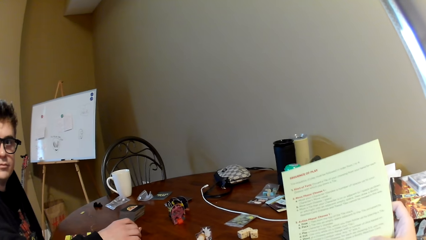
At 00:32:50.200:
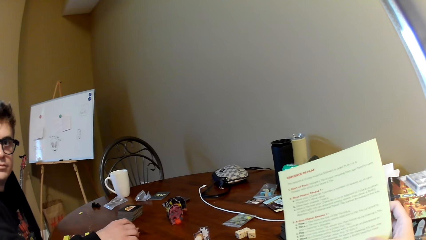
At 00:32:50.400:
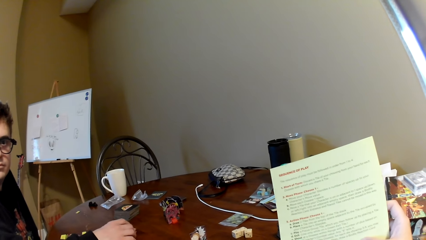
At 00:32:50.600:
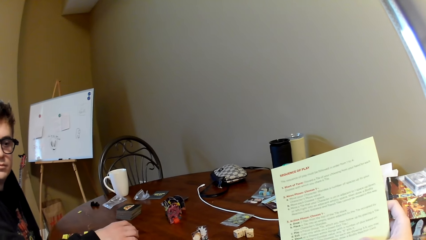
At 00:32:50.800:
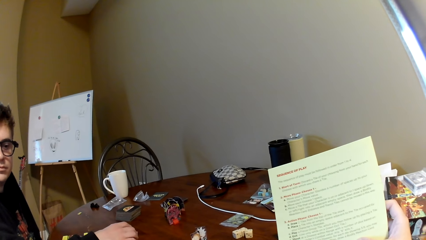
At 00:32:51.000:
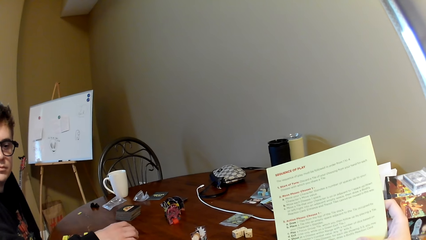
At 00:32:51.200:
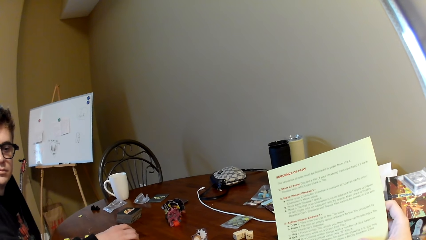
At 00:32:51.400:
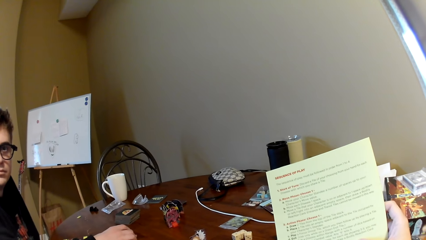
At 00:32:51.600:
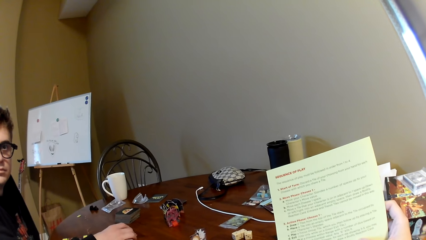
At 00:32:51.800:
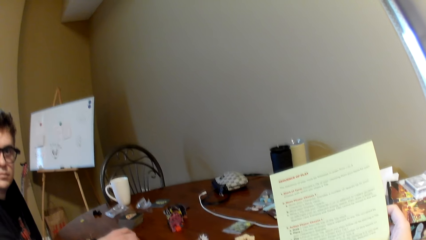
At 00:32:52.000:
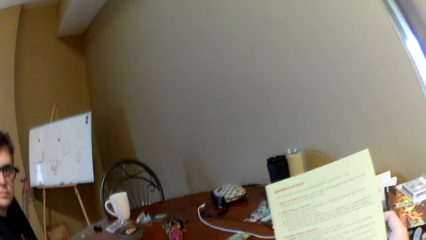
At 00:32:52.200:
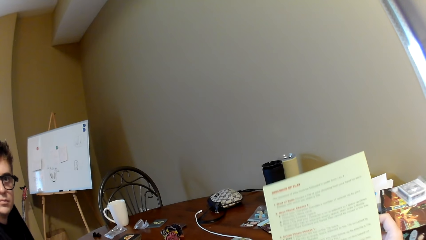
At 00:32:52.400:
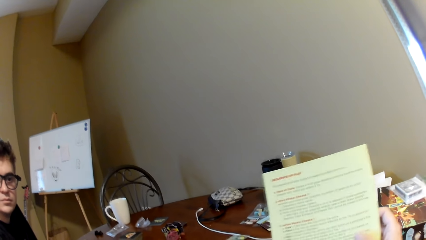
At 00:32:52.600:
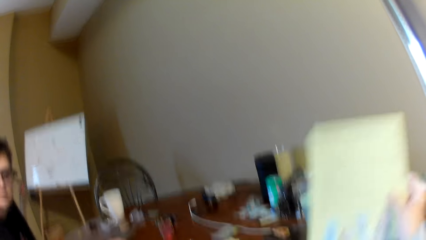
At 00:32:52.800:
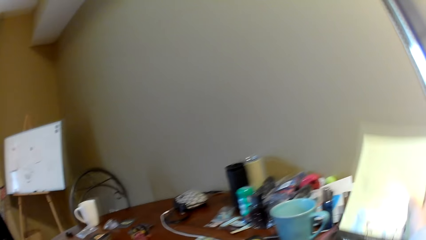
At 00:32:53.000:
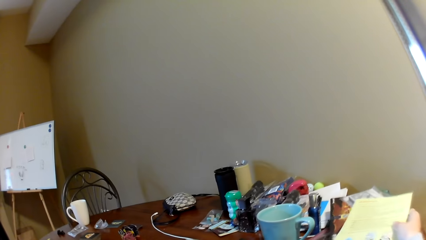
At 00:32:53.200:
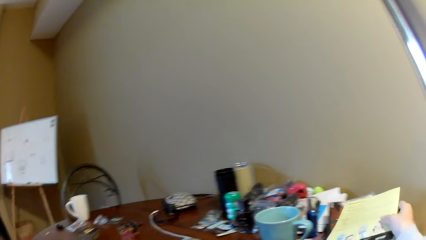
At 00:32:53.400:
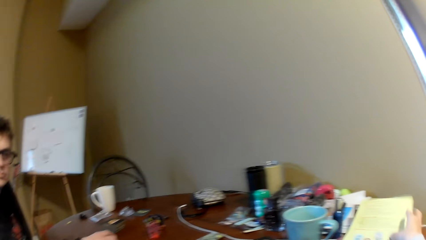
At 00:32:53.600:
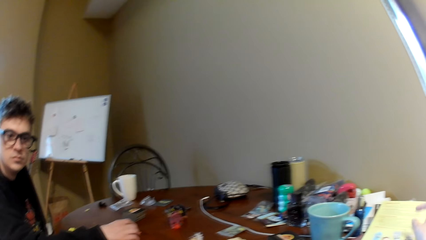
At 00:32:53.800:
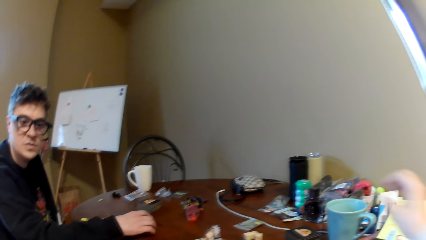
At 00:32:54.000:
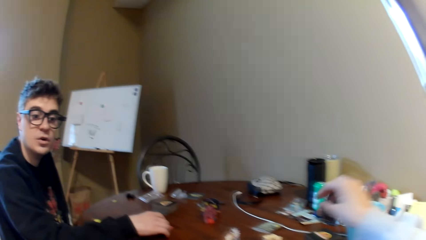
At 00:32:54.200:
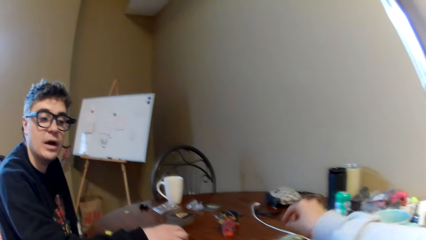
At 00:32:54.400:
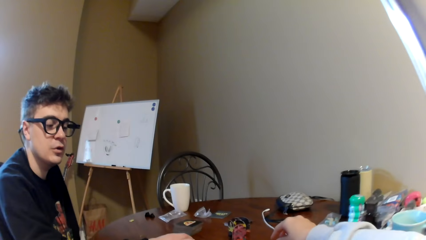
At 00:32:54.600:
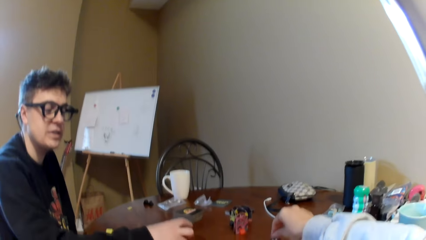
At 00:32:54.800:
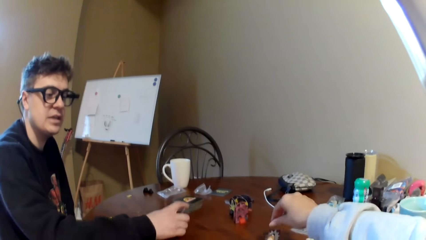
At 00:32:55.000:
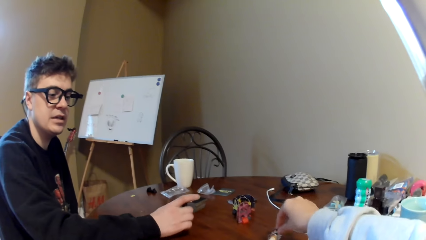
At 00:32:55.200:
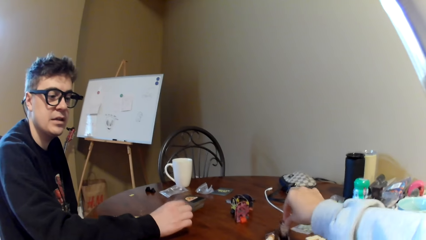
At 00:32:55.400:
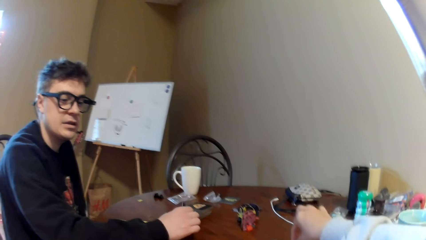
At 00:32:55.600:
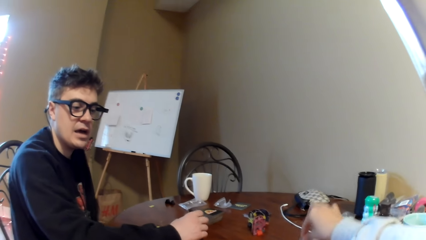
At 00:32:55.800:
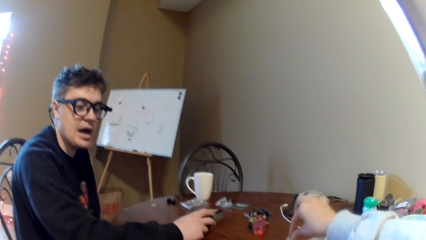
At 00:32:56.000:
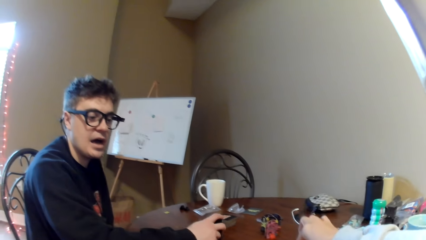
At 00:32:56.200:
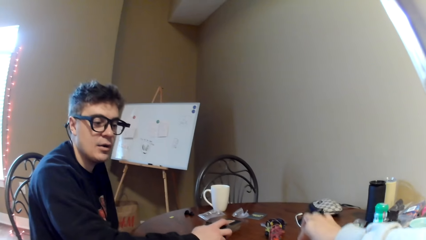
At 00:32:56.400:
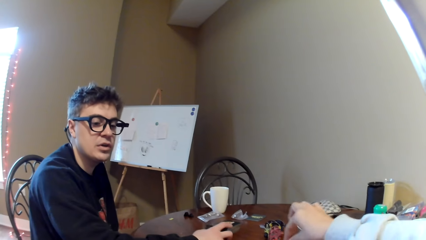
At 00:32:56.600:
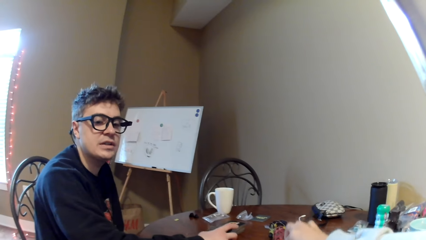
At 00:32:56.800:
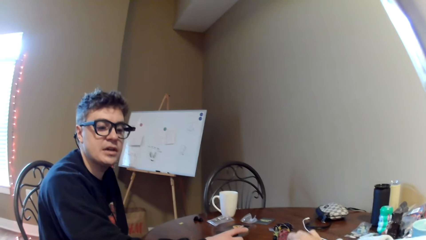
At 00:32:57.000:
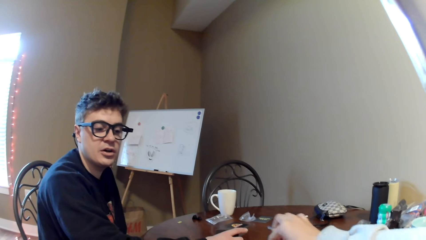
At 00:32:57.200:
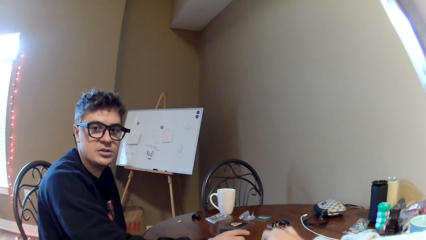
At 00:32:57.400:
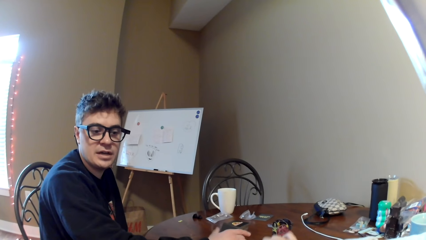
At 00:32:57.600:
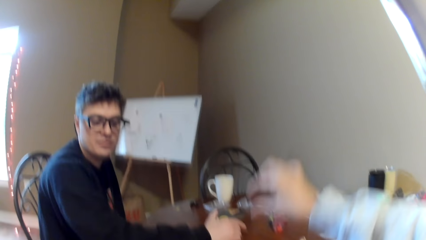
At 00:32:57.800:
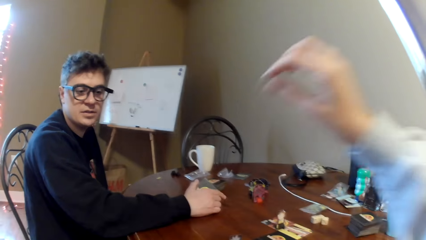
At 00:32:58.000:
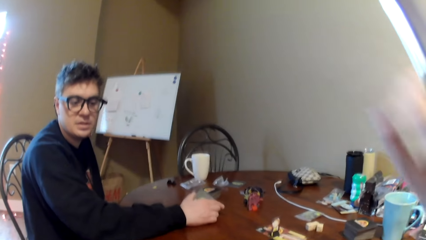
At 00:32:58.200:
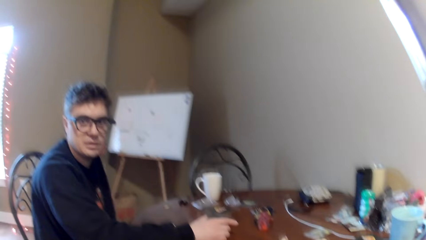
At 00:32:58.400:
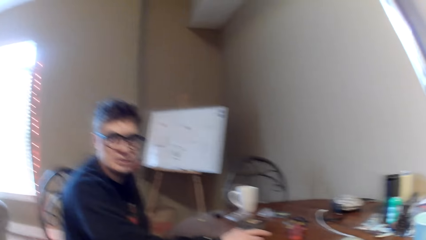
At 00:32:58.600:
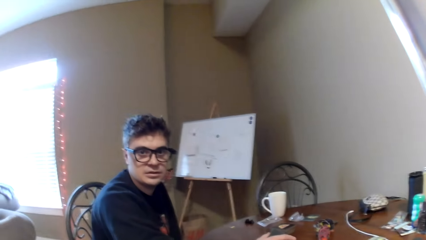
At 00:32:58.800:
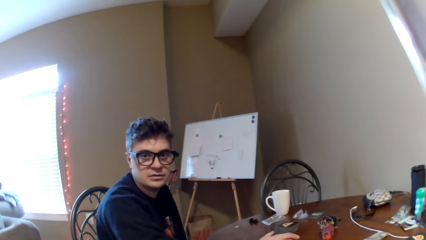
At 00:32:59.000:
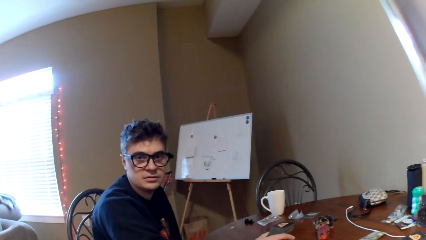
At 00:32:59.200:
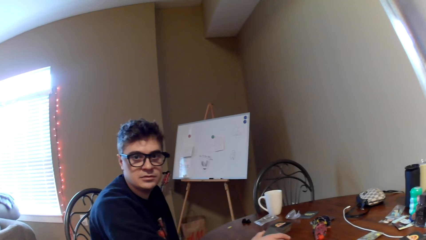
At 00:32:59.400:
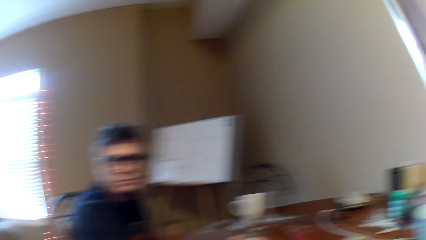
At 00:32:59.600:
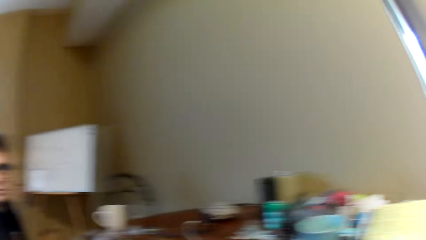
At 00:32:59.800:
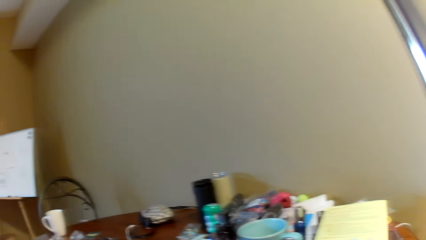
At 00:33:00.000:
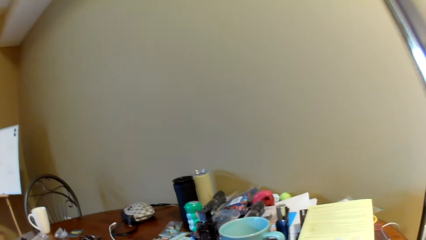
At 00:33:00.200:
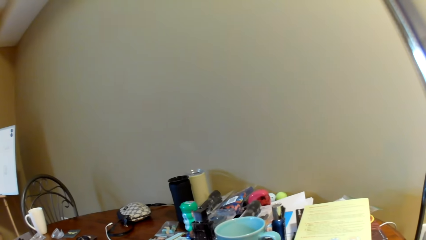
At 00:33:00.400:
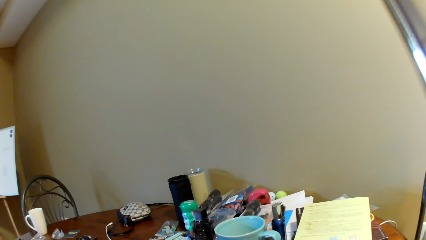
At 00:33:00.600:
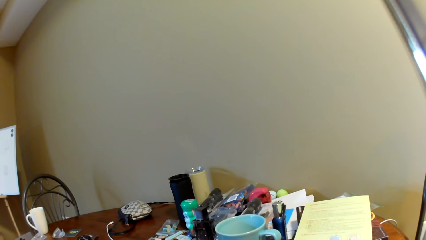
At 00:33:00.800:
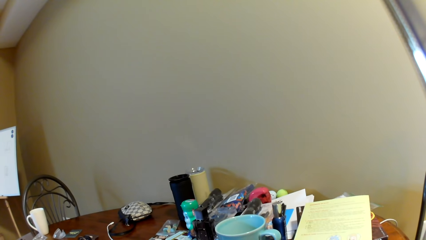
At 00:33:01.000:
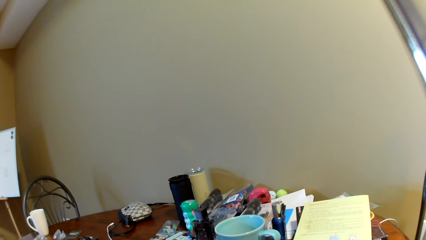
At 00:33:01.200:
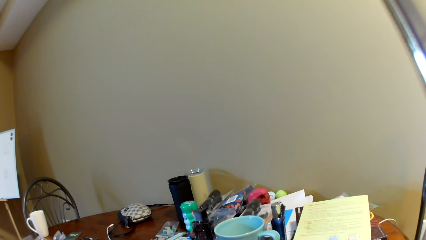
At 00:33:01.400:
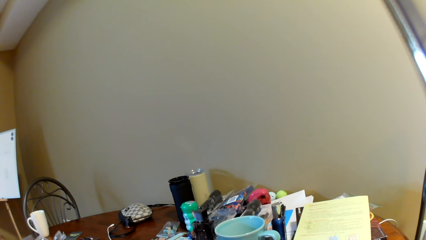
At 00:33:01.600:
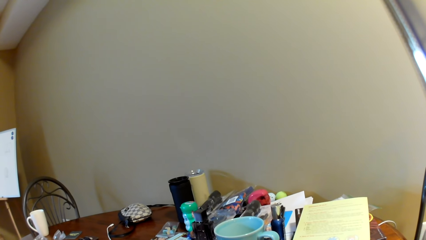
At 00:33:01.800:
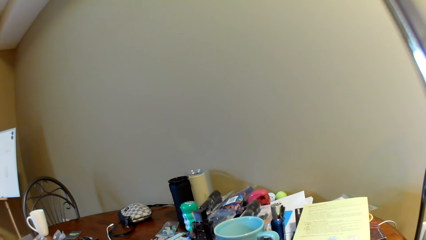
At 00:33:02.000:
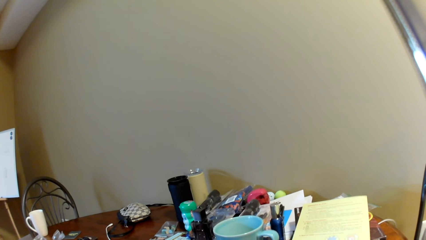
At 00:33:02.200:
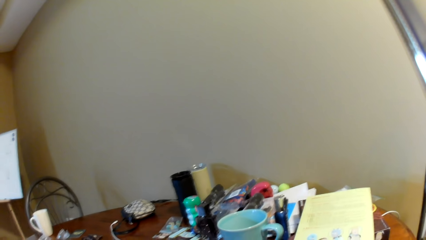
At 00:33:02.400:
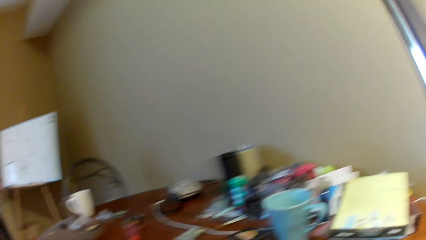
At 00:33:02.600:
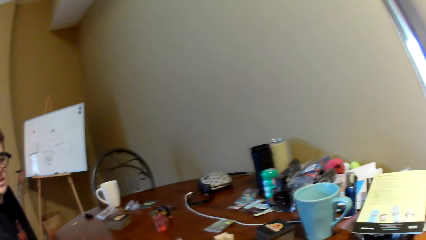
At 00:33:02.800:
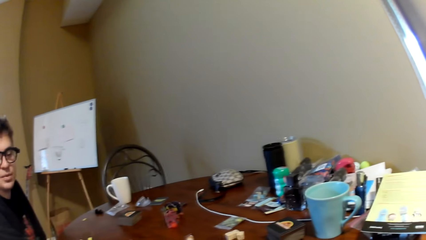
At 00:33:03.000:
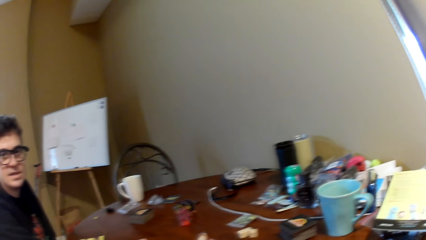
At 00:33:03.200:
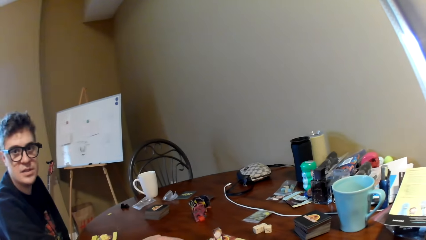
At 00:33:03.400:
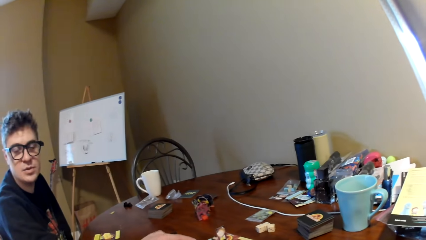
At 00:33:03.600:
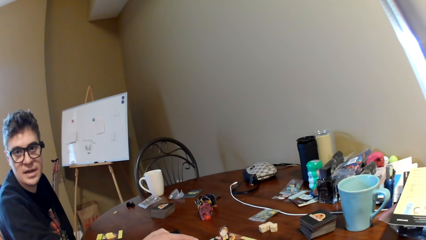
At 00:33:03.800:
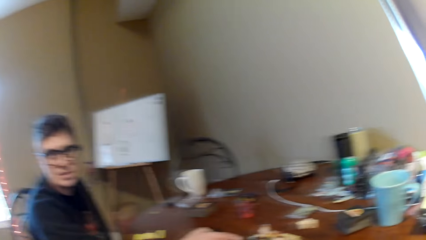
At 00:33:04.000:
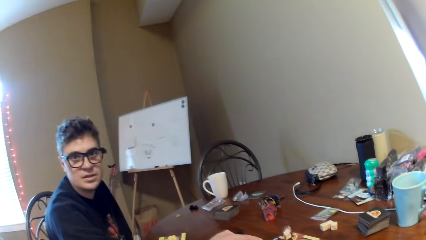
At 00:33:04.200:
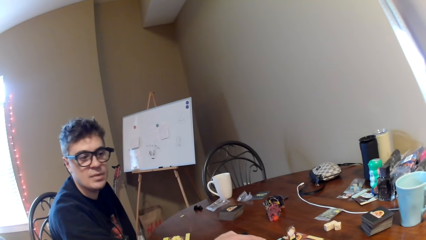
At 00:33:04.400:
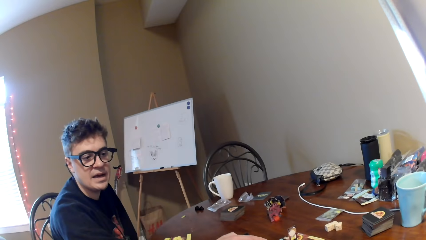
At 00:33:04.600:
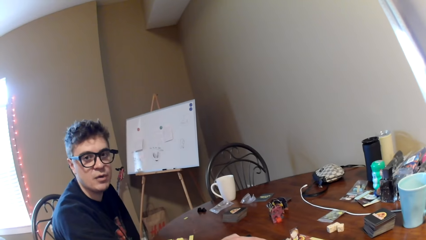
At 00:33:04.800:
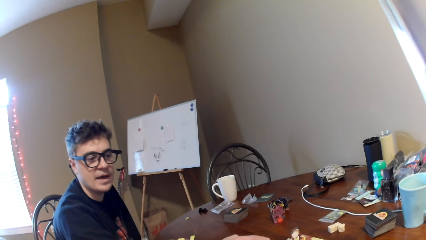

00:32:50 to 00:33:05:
A man converses with the camera wearer. The camera wearer reads the magazine. He moves the magazine, places the magazine on the table on the other side, moves his hand on the table, lifts the right hand and moves the poker chips on the table. He lifts the right hand. The man converses with the camera wearer. The camera wearer looks around. He looks at the cards on the table. The man converses with the camera wearer.
